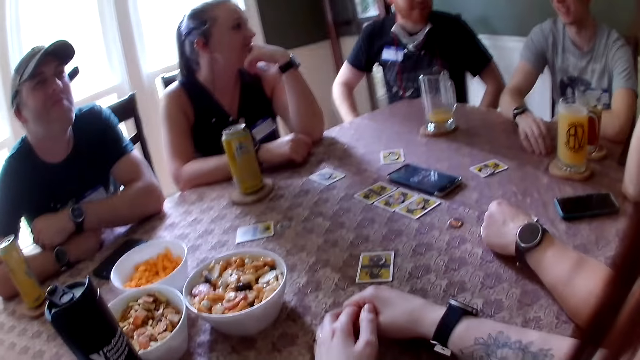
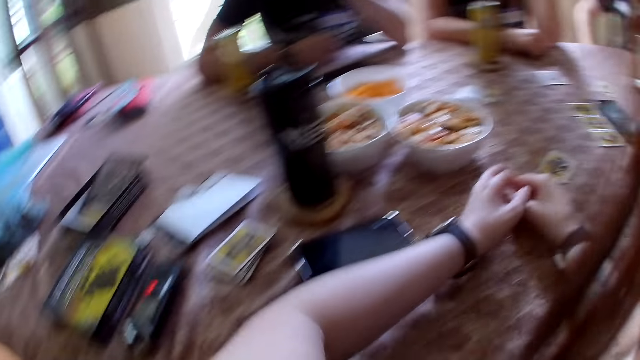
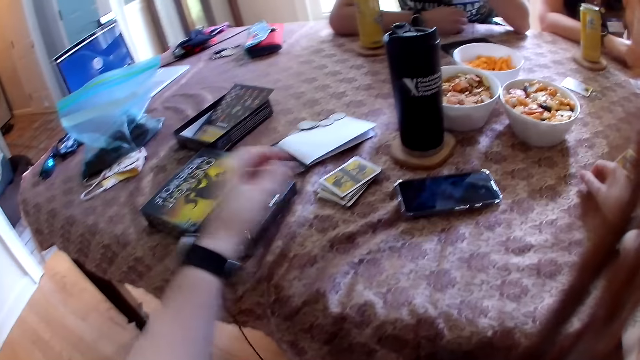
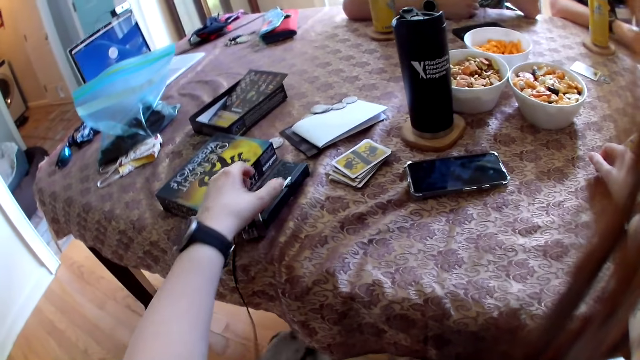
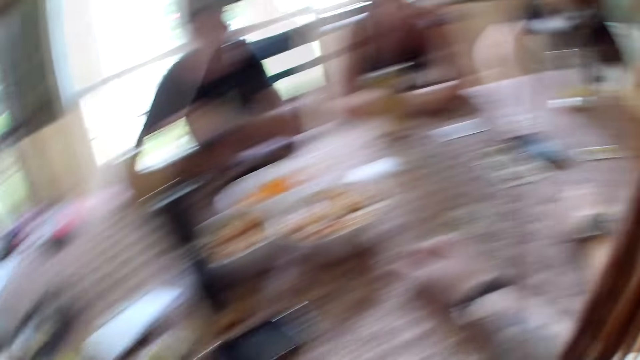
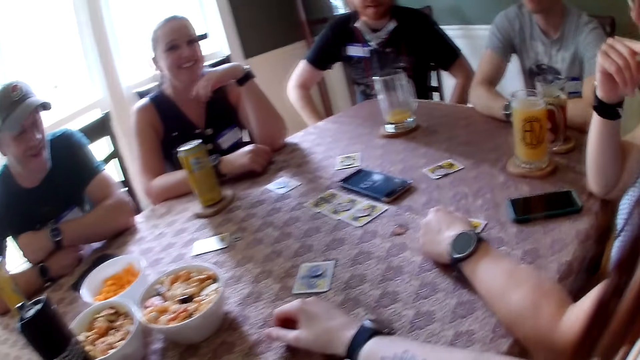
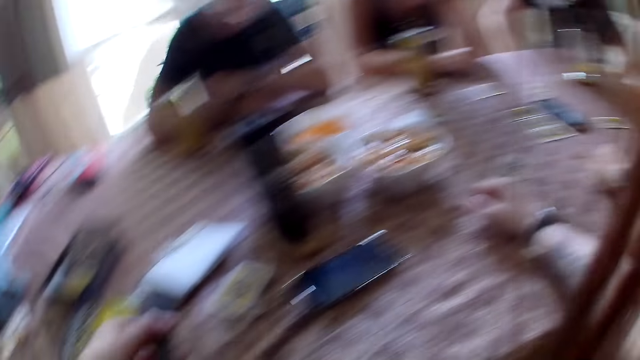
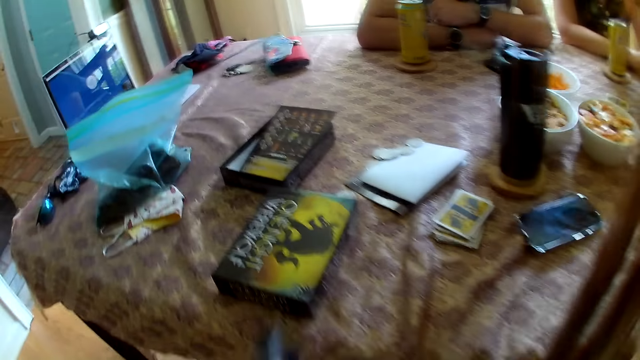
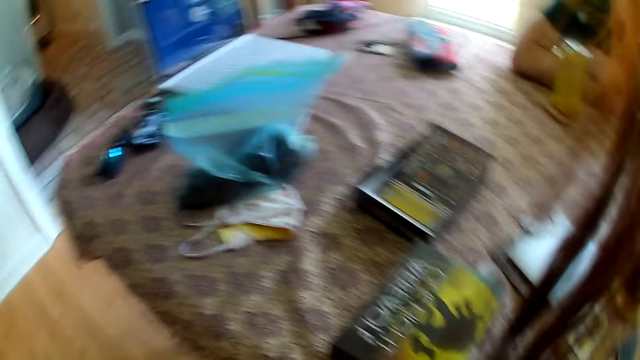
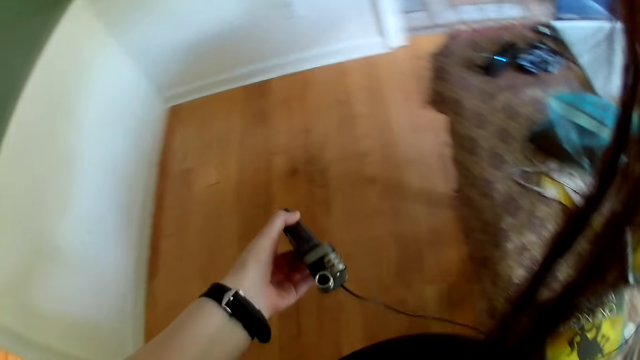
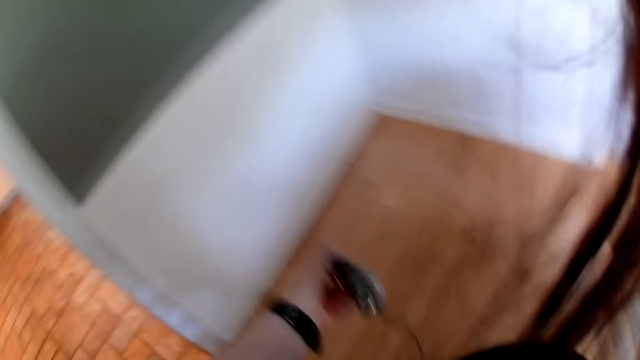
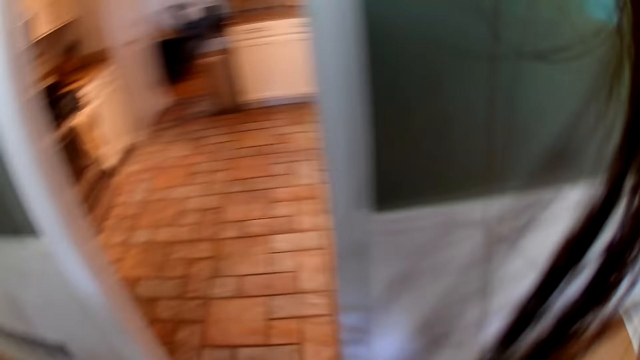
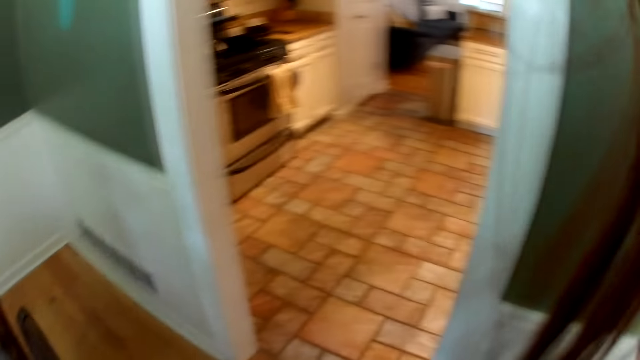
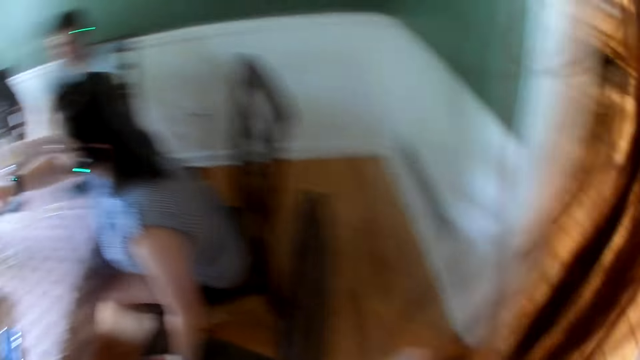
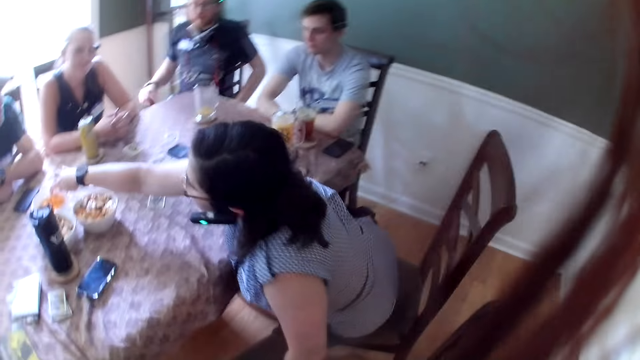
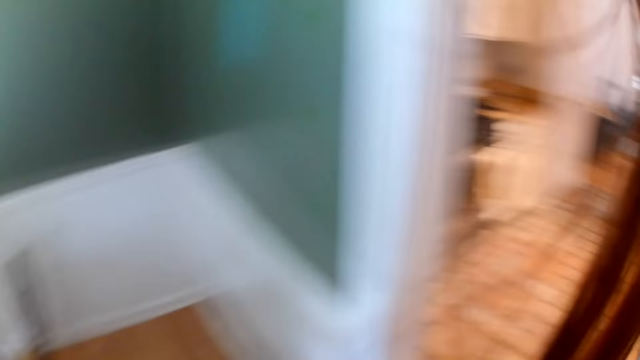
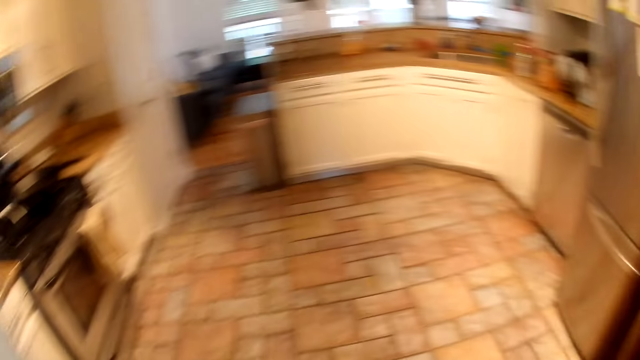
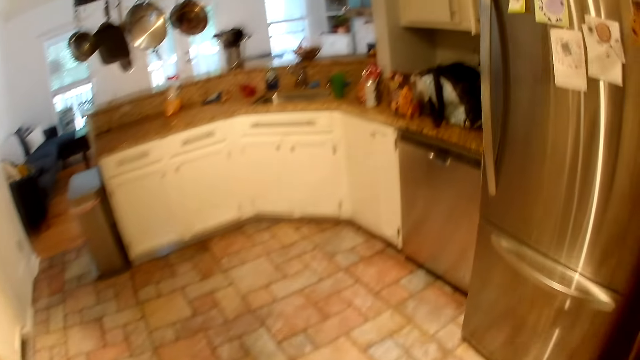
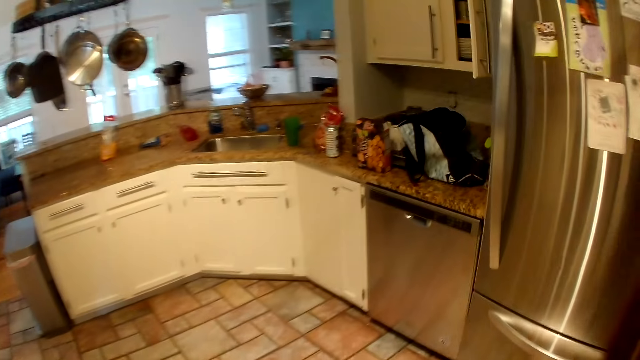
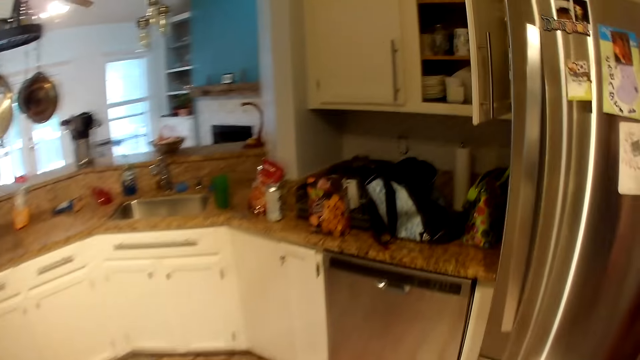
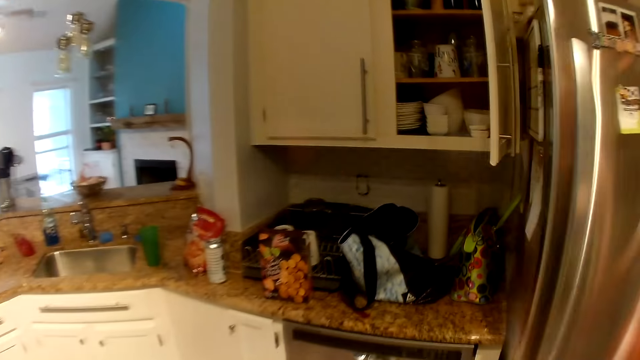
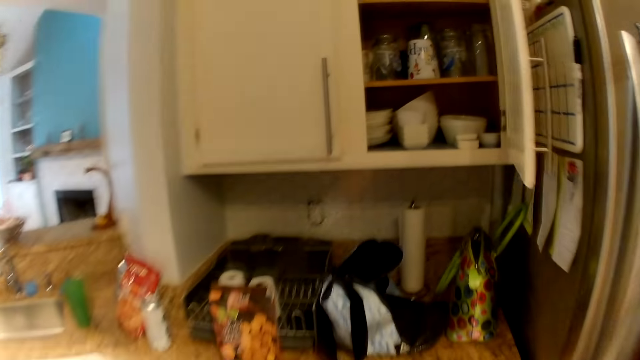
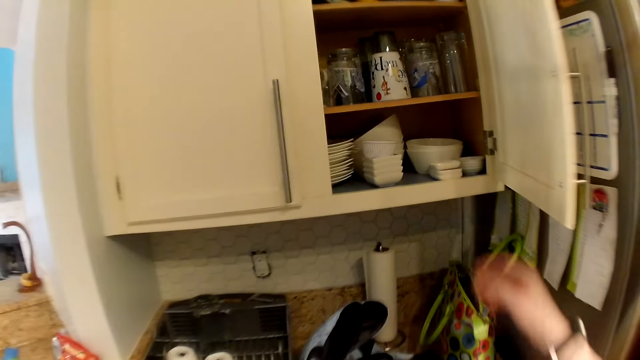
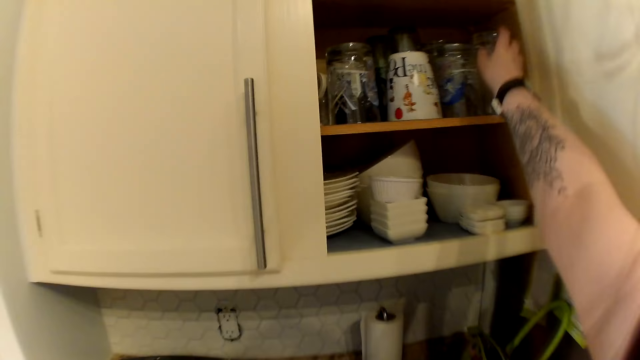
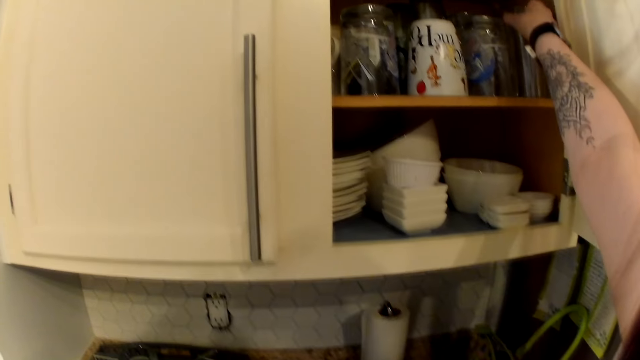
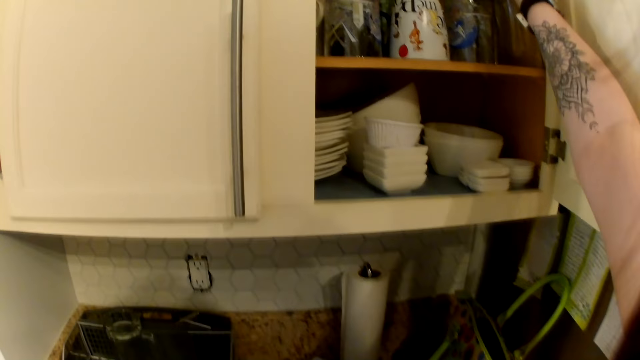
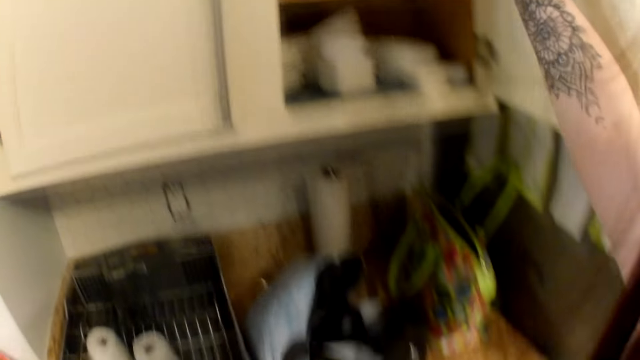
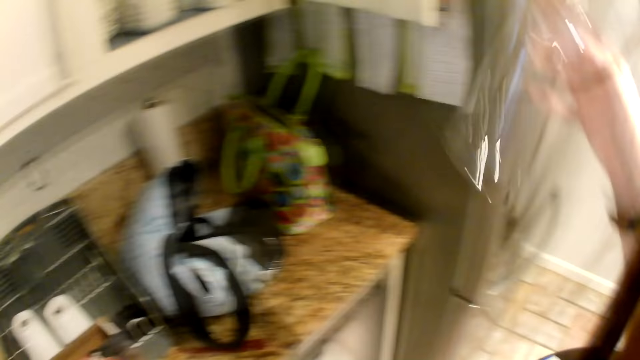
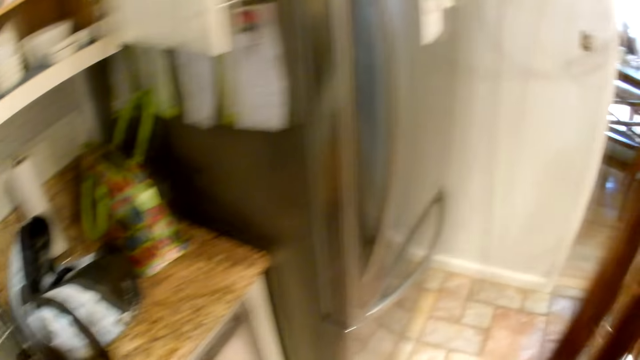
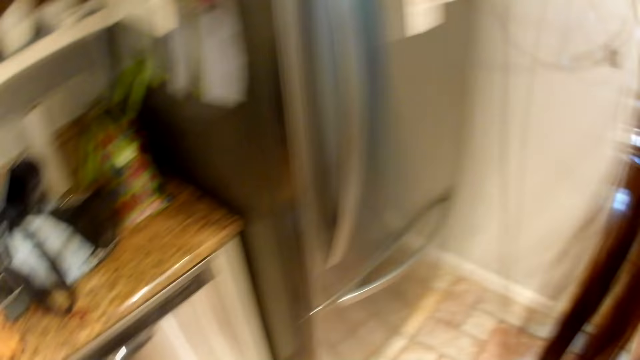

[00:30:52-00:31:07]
The third man converses with the first woman, the first man, the camera wearer, the other woman and the second man. The camera wearer picks up a recorder from the table with her left hand. She interacts with the second man. She stands from a chair. The first woman interacts with the camera wearer. The camera wearer turns around. The other woman picks up a cheese puff from the bowl on the table with her right hand. The camera wearer walks to the kitchen from the dining room. She takes a glass cup from a cupboard with her right hand.

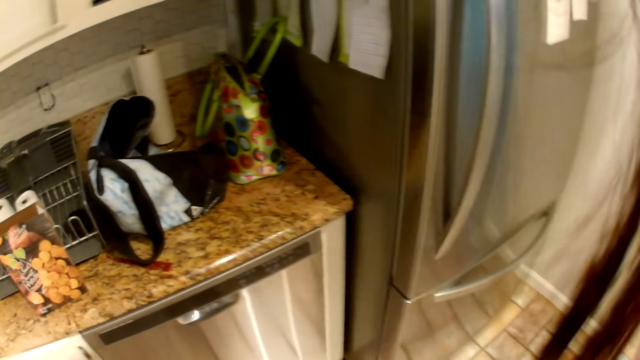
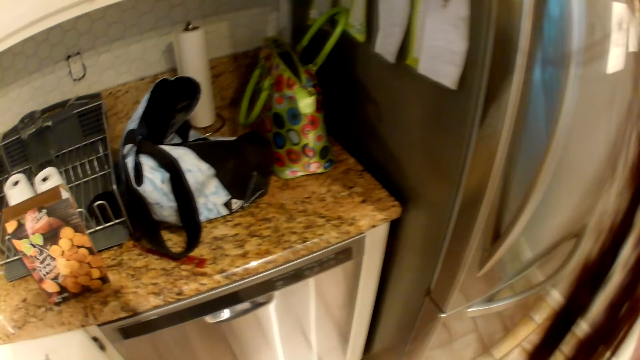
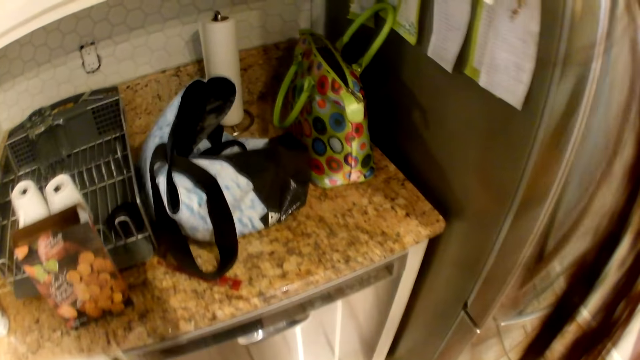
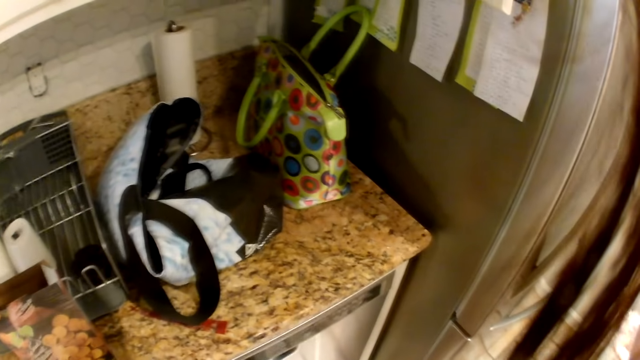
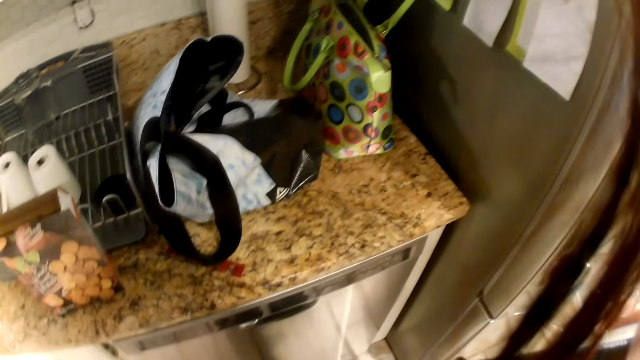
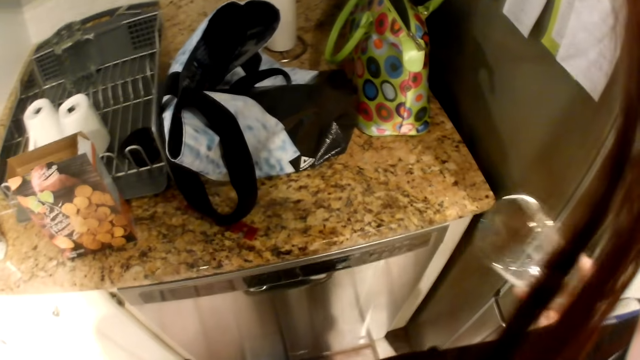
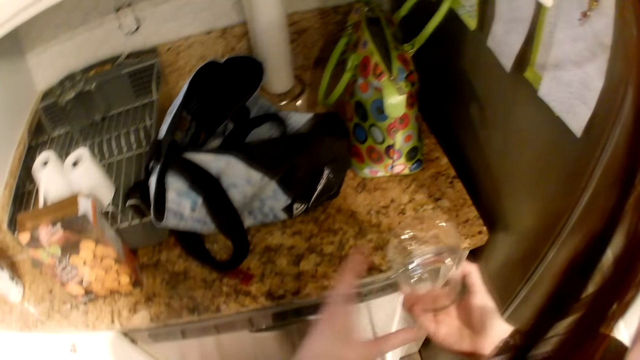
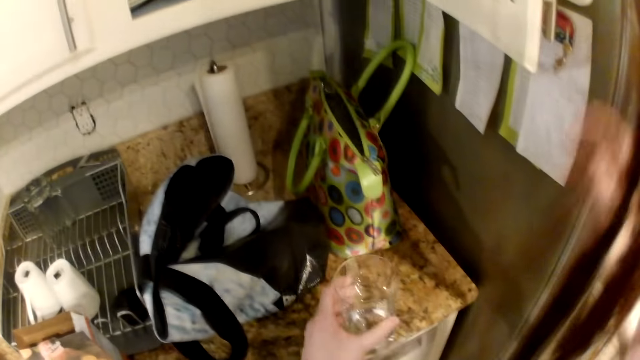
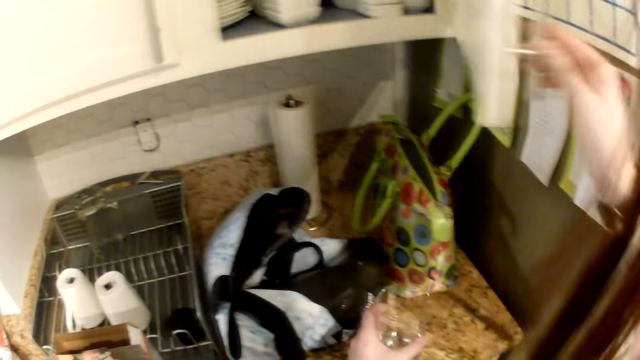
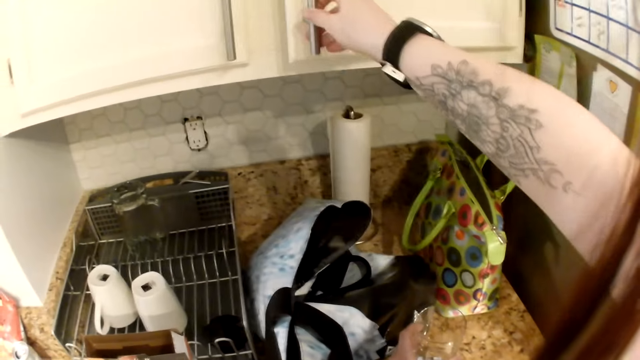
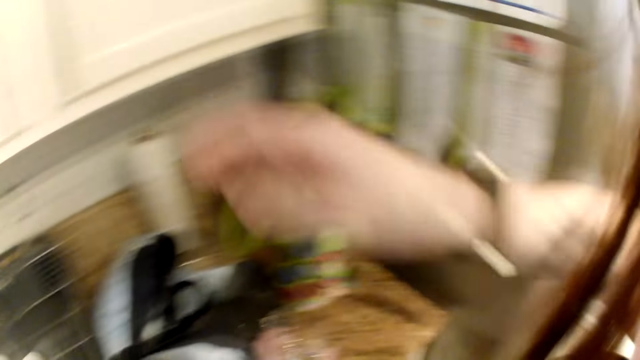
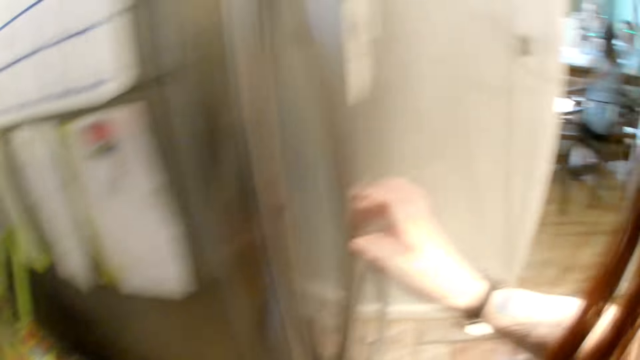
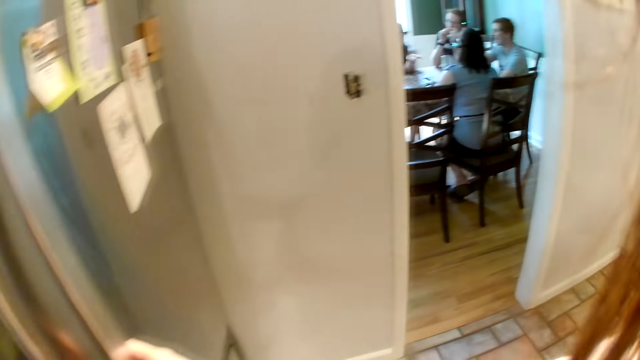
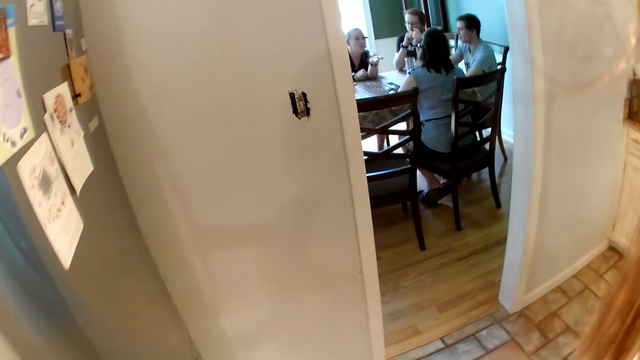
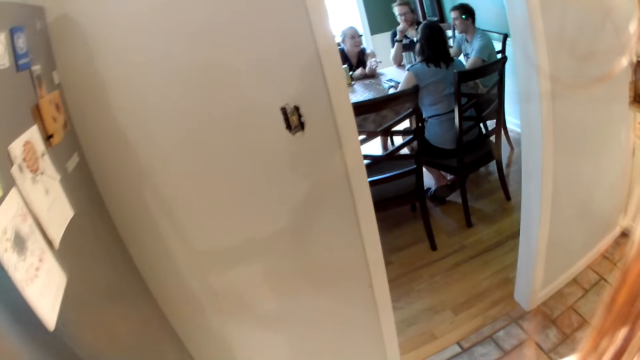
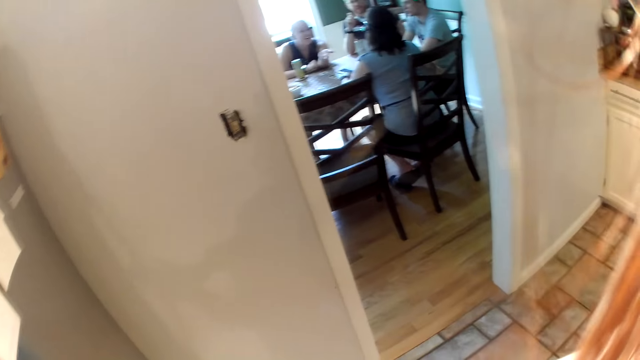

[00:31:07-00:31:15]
The camera wearer moves the glass cup from her right hand to her left hand. She closes the cupboard with her right hand. The second man converses with the third man, the first woman, the first man and the other woman. The camera wearer opens a refrigerator with her right hand. The first woman converses with the other woman, the second man and the third man, gesticulates with her left hand and converses with the first man.
